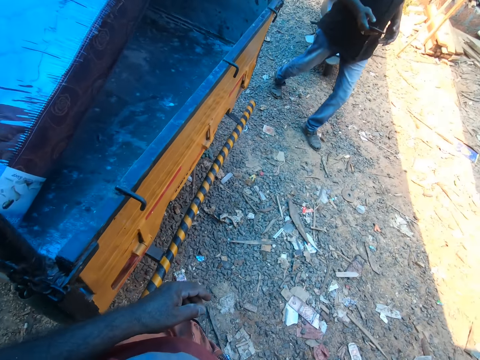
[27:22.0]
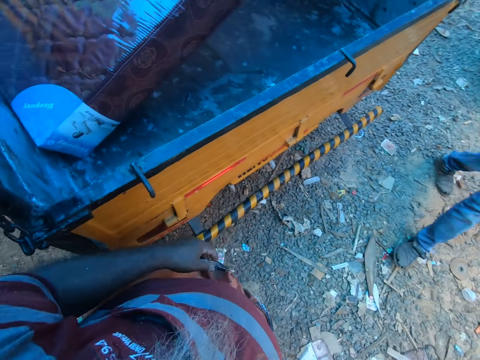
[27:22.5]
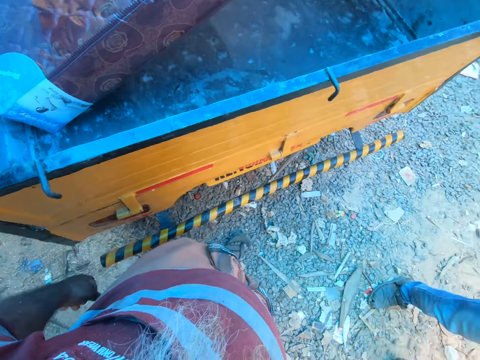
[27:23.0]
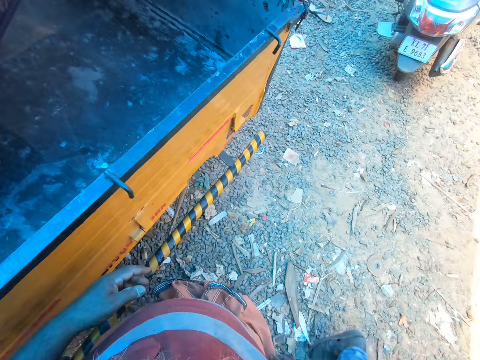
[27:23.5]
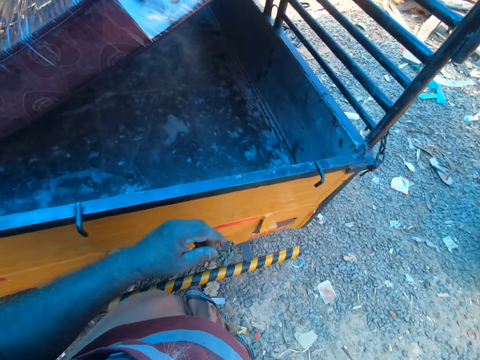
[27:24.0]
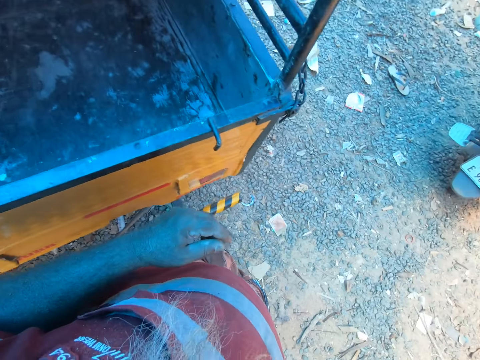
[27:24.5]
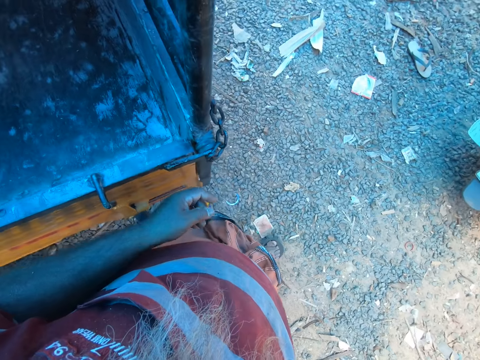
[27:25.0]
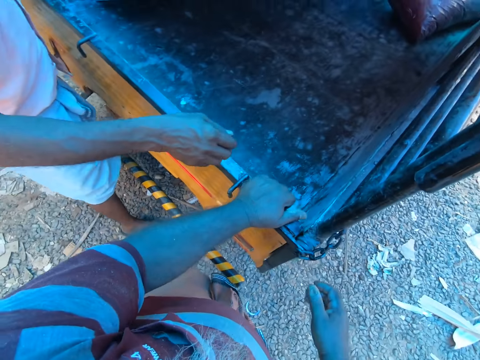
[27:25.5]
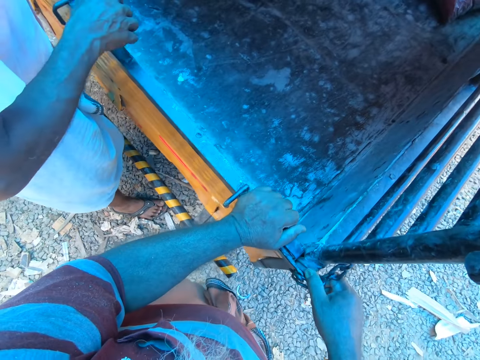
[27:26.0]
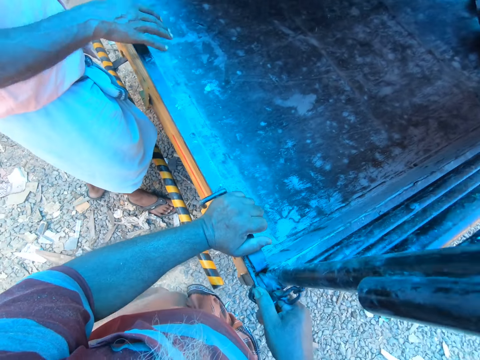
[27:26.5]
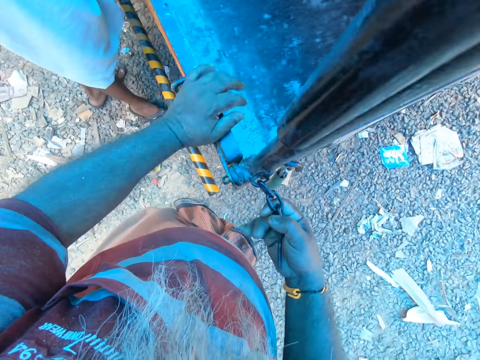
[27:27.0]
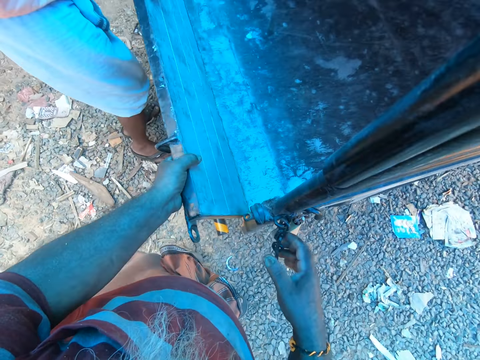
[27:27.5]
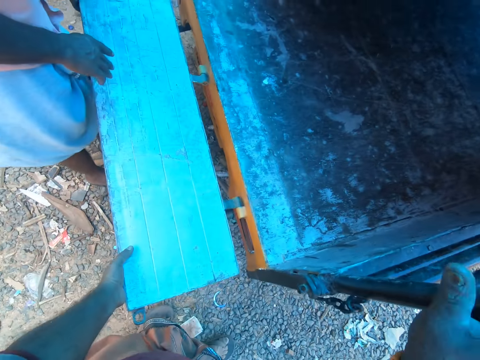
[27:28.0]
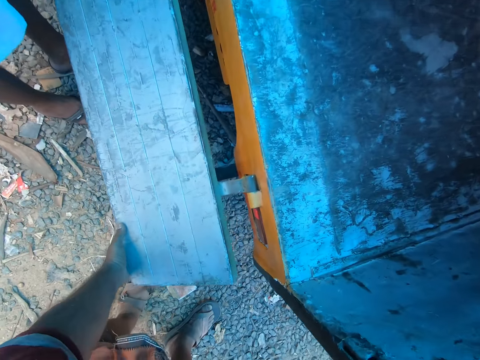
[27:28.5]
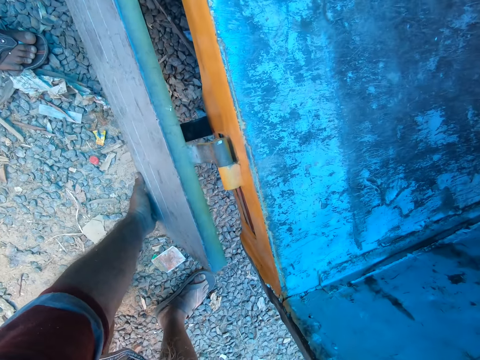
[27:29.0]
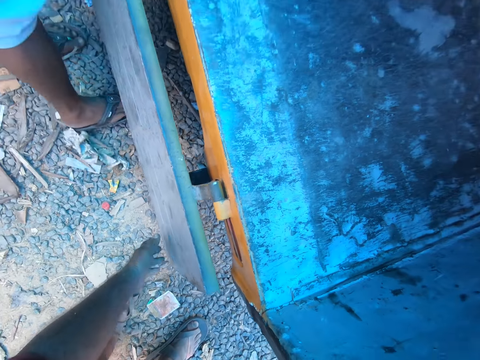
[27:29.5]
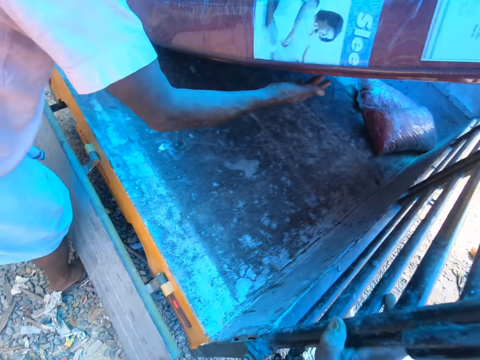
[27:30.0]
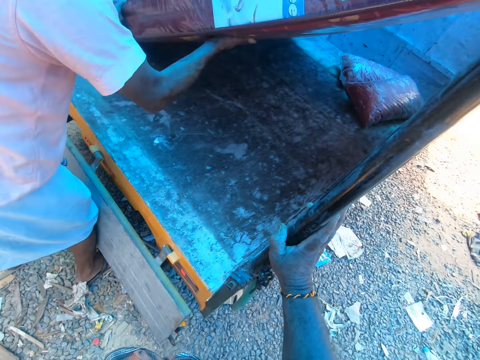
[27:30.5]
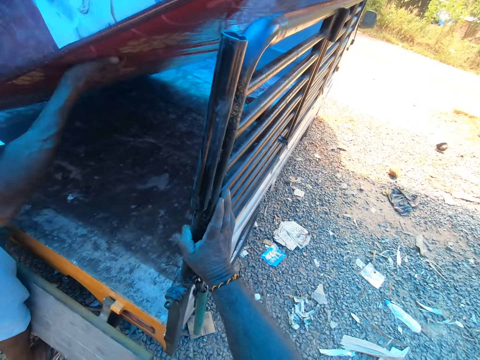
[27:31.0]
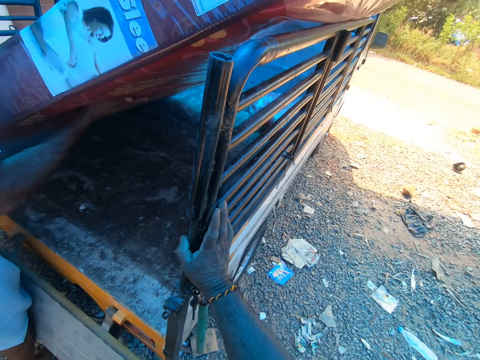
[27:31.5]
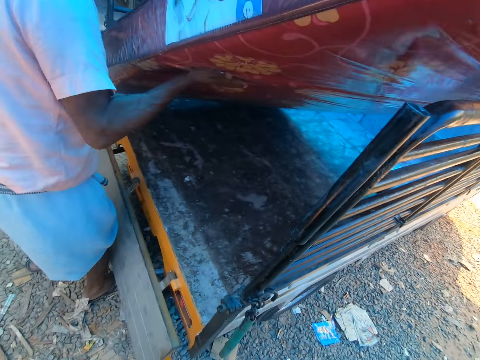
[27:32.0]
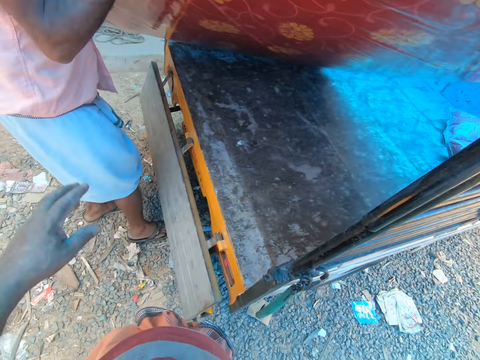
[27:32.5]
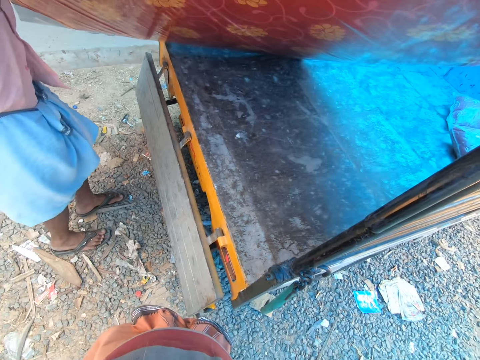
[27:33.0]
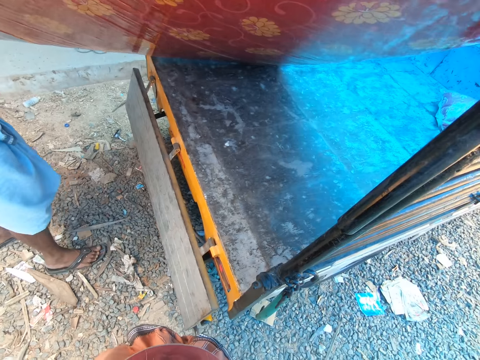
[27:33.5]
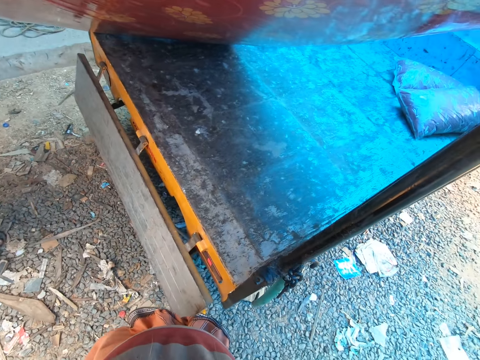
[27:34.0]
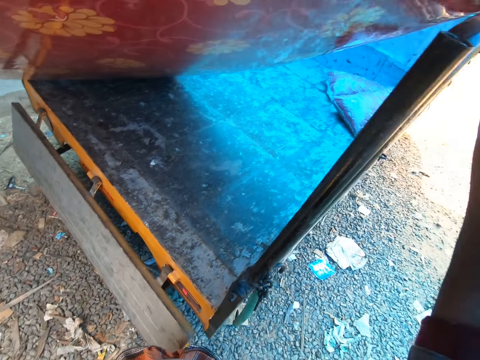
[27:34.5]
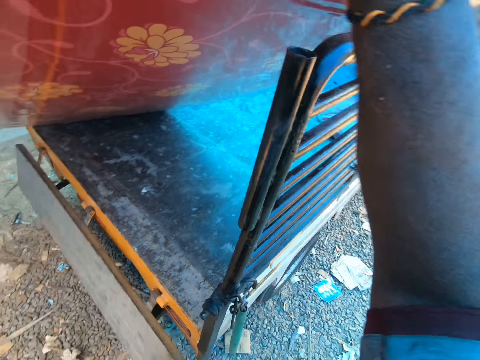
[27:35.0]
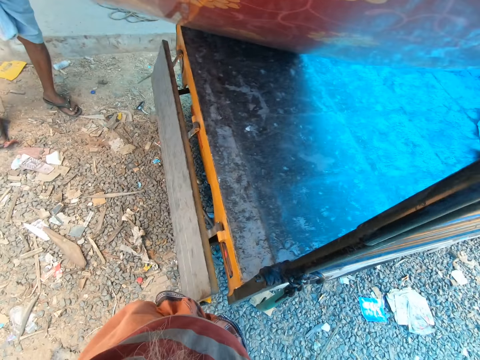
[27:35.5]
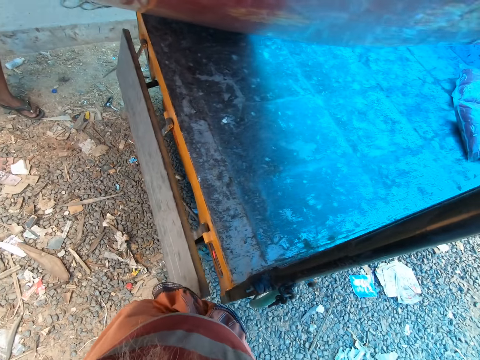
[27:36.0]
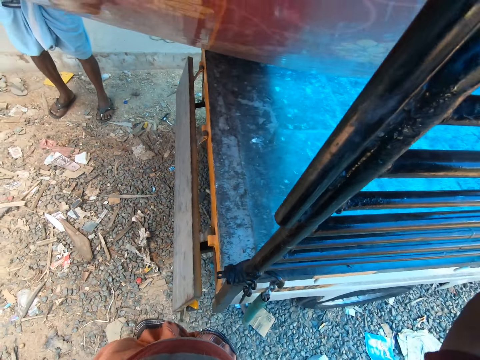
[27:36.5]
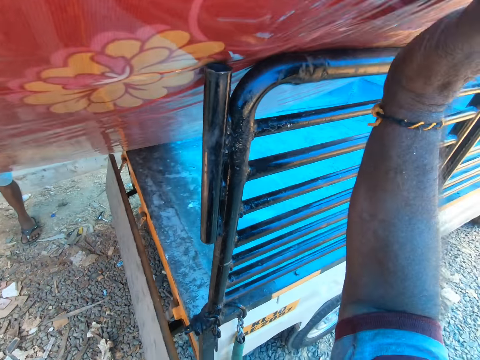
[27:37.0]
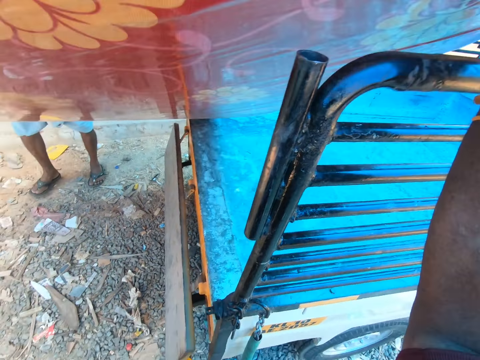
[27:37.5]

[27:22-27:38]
The camera wearer walks. A man interacts with another man and the camera wearer. The camera wearer talks. He holds the tailgate with his left hand and unhooks the tailgate with his right hand. He talks. He pulls down the tailgate with his left hand. The other man moves a foam mattress from the truck with both hands. The camera wearer pulls the mattress with the other man. He holds the foam mattress with both hands.

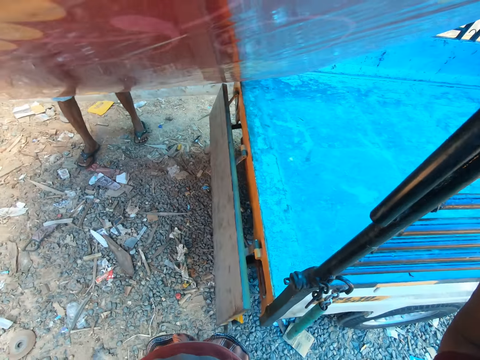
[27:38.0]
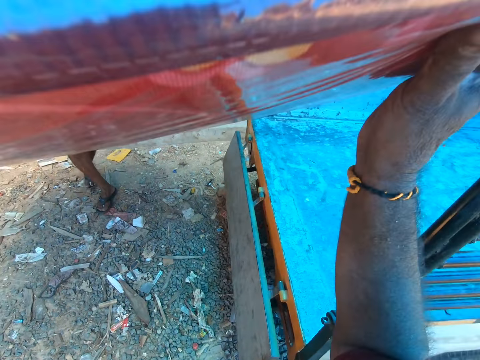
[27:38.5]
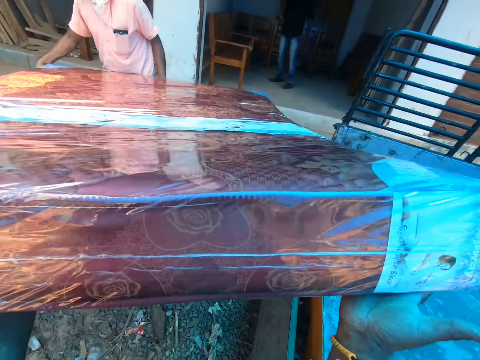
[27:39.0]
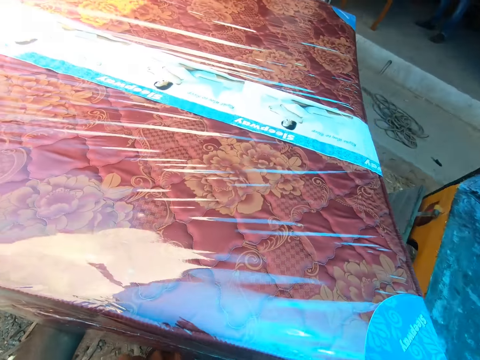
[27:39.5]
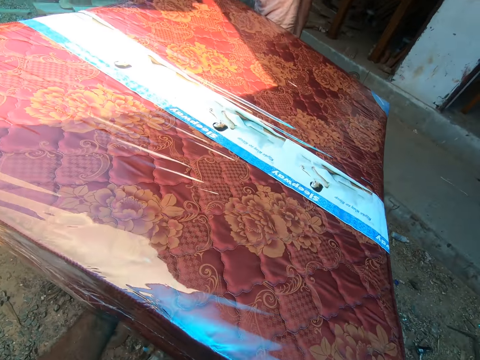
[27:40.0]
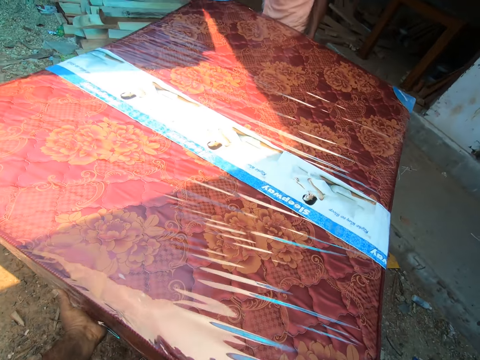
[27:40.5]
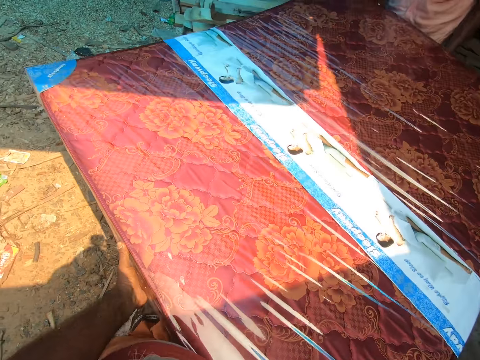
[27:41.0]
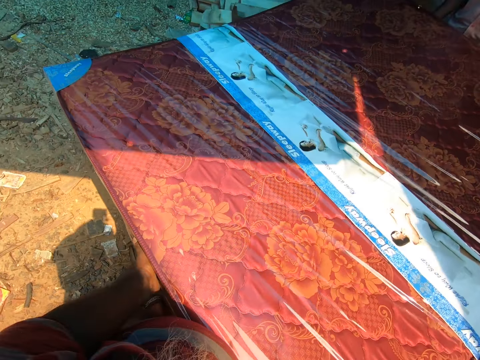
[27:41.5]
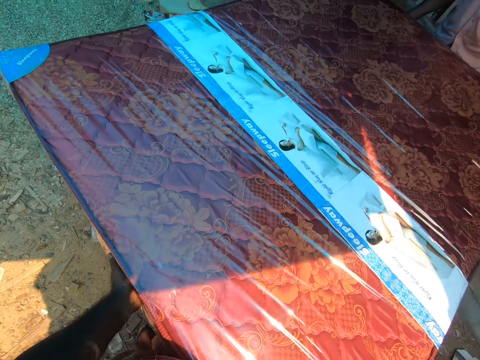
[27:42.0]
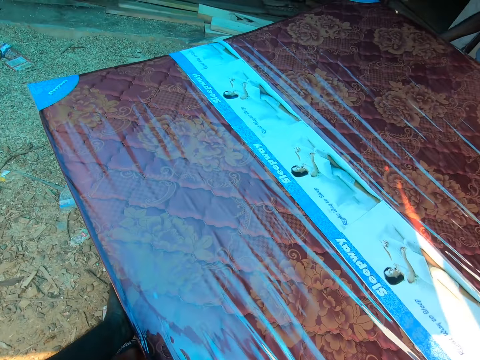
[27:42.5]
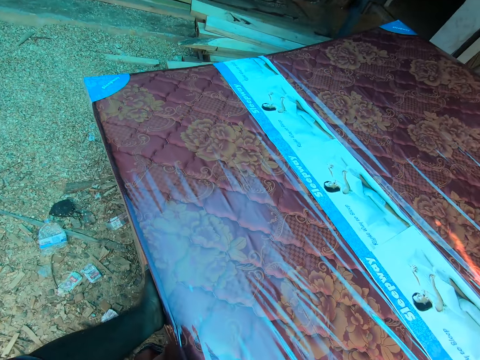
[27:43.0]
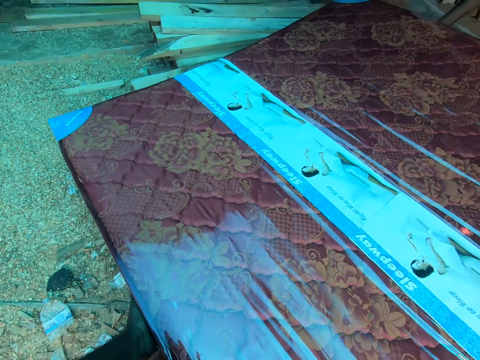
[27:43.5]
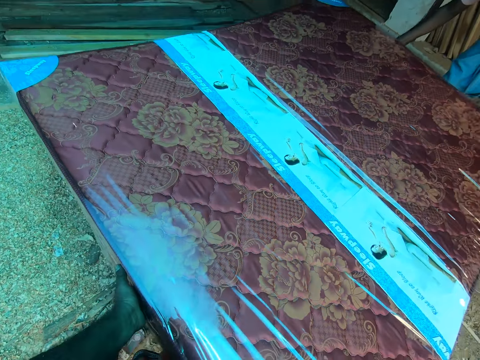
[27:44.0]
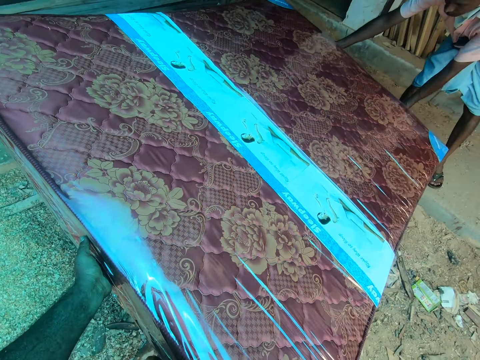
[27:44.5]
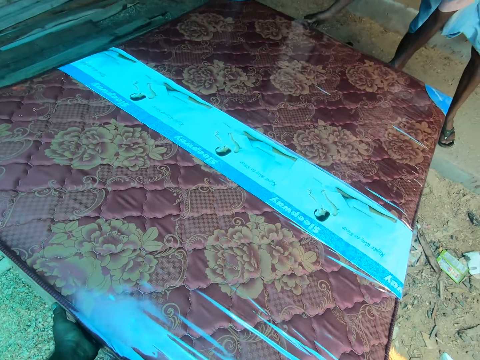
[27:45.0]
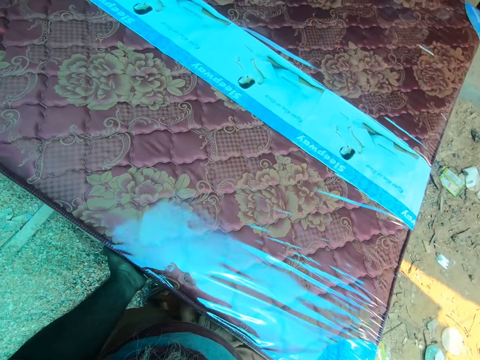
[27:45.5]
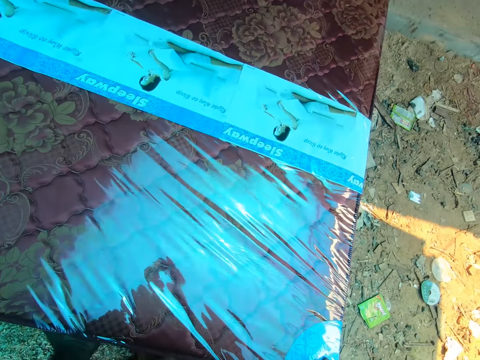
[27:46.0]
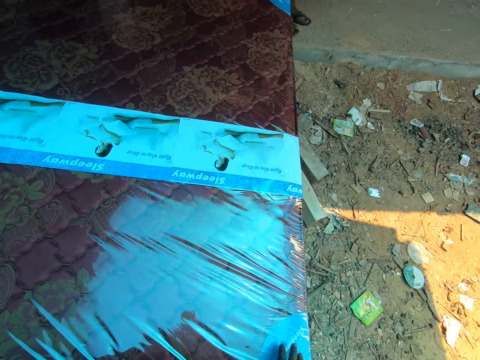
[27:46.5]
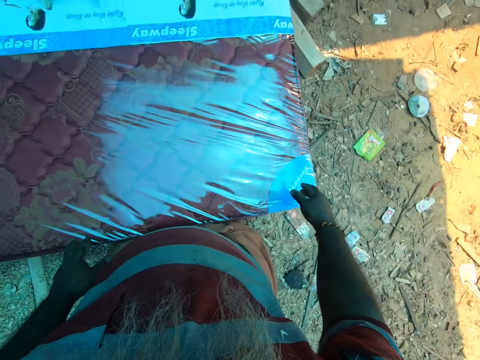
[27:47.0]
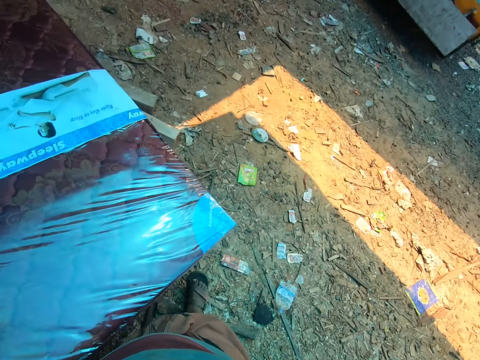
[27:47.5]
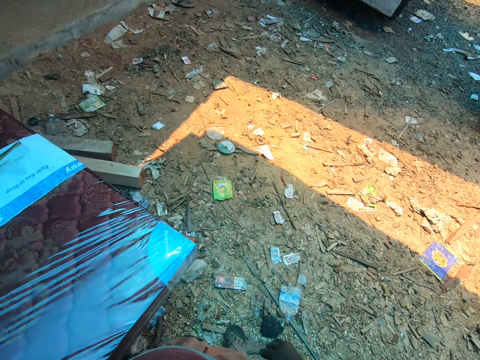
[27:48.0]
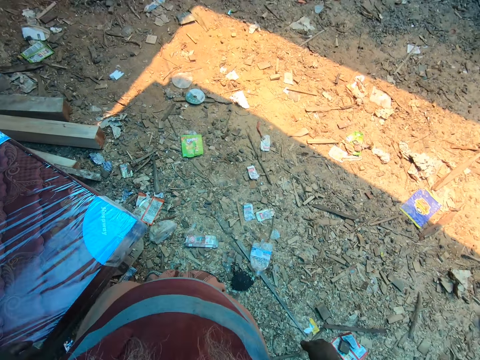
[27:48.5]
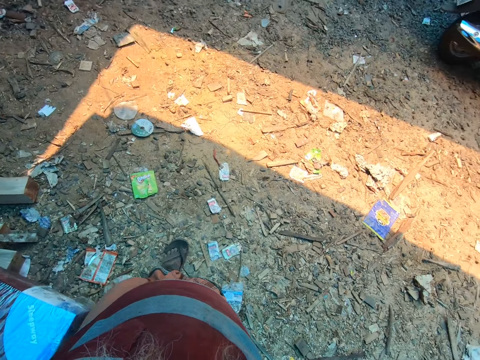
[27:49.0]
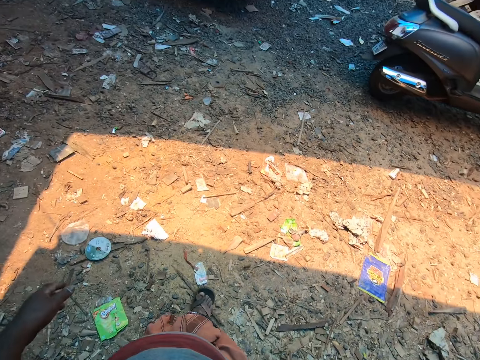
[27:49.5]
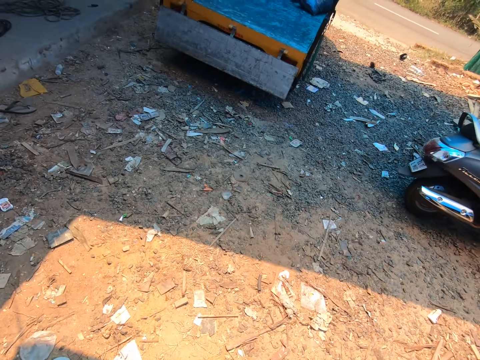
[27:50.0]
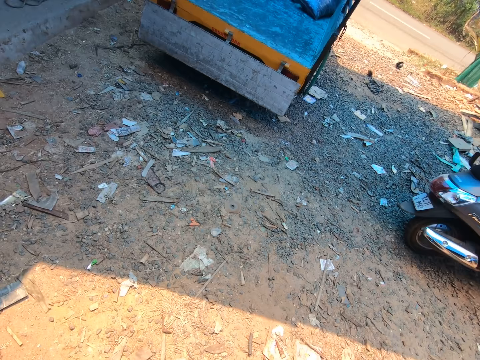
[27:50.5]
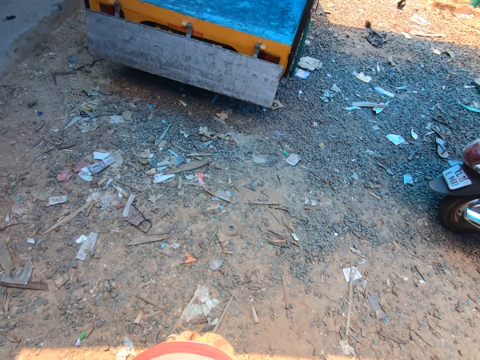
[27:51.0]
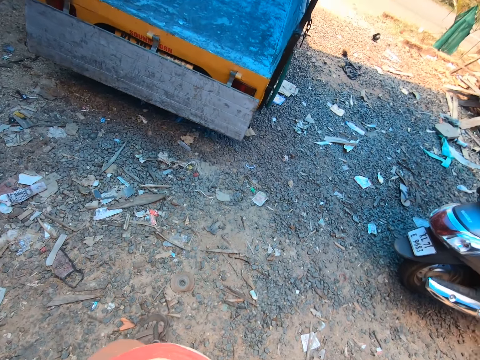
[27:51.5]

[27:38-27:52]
The camera wearer carries a mattress with a man. They talk. The man talks to the camera wearer. The camera wearer drops the foam mattress on the ground with both hands. The man drops the foam mattress on the floor with both hands. The camera wearer walks.
